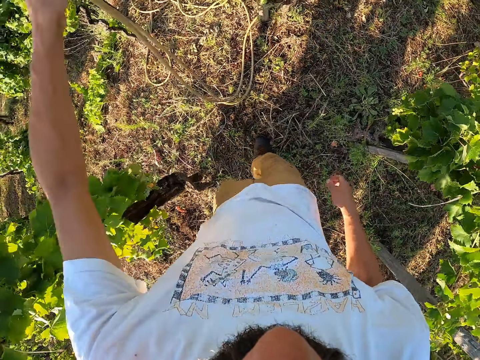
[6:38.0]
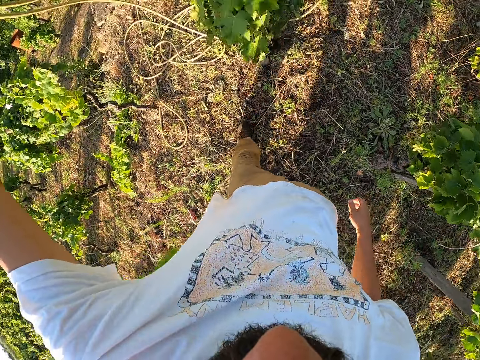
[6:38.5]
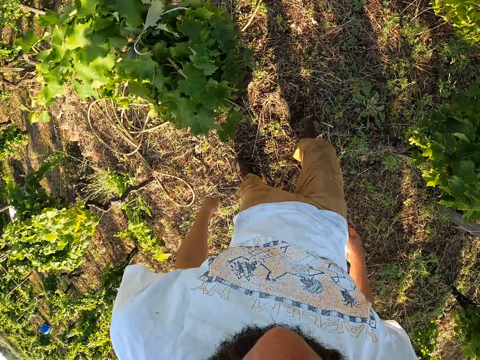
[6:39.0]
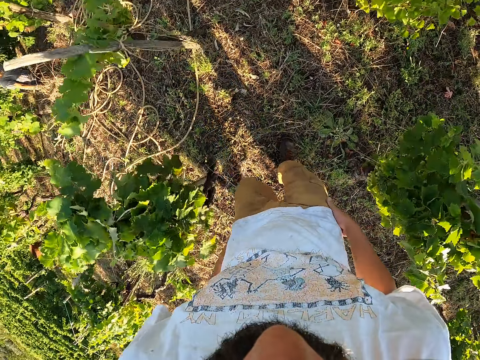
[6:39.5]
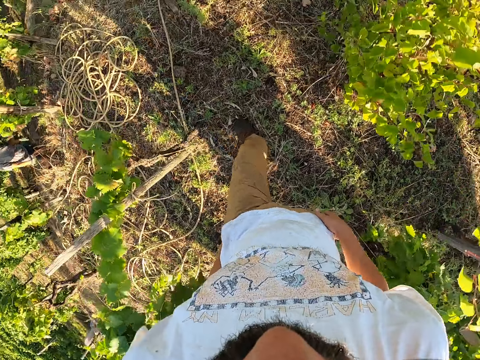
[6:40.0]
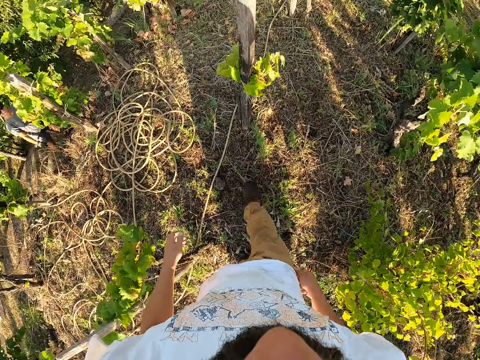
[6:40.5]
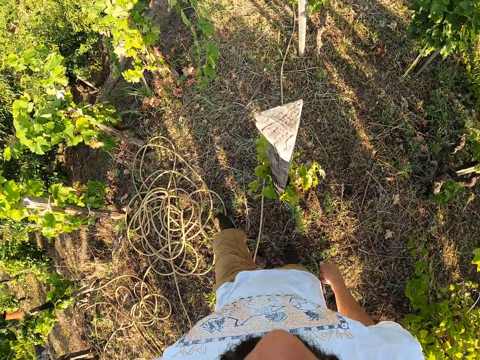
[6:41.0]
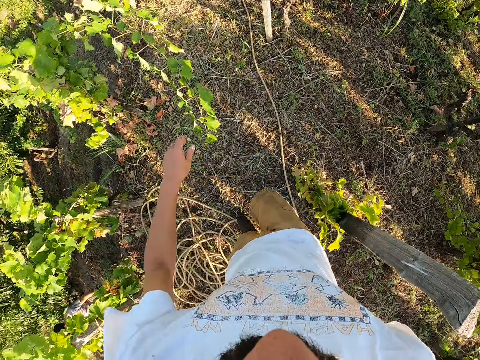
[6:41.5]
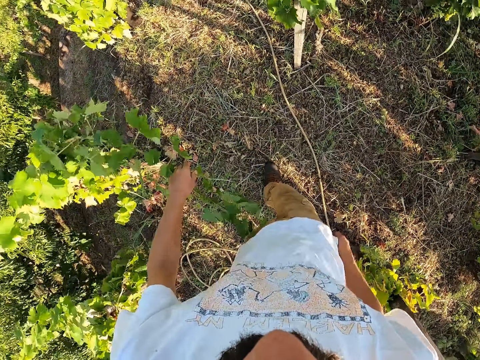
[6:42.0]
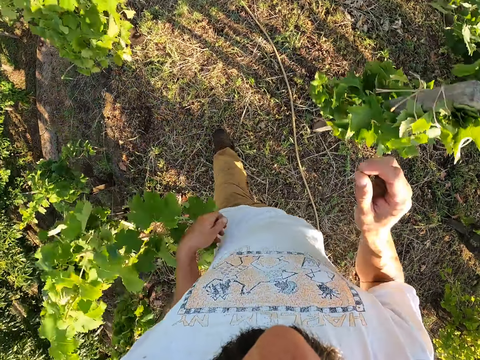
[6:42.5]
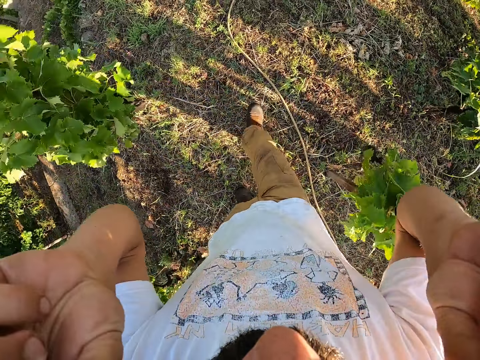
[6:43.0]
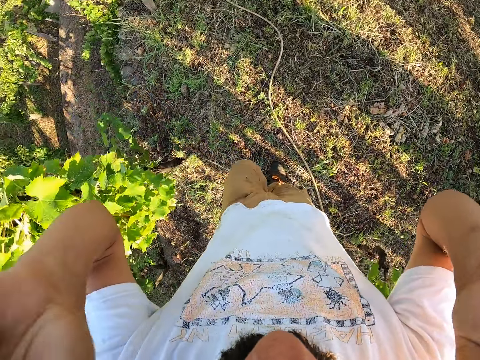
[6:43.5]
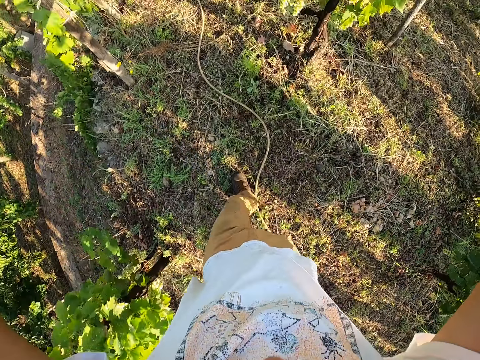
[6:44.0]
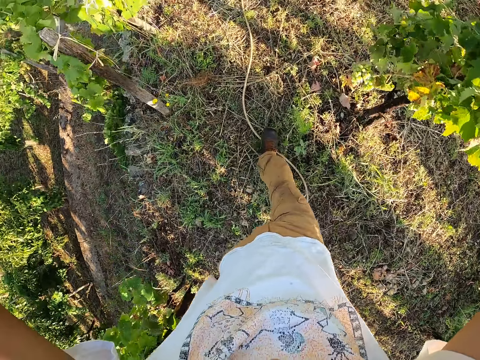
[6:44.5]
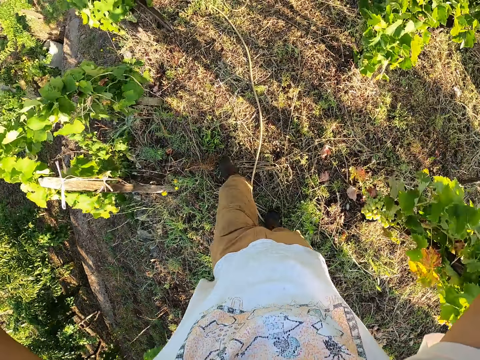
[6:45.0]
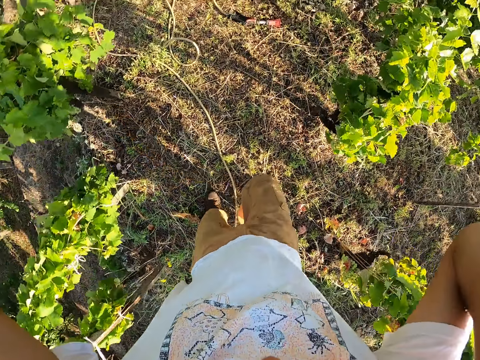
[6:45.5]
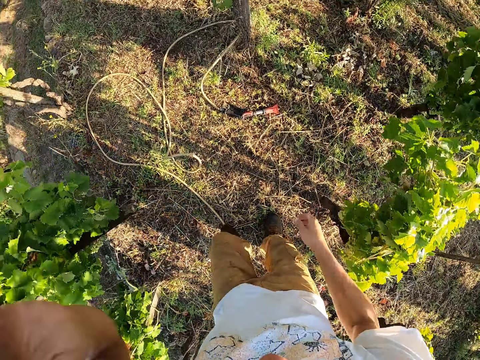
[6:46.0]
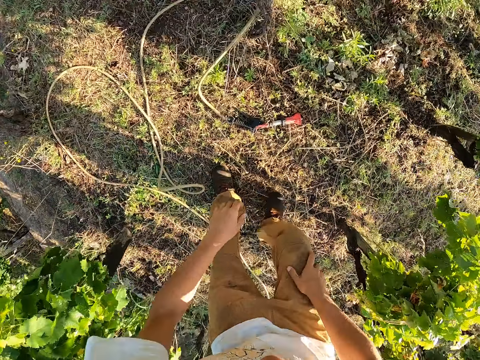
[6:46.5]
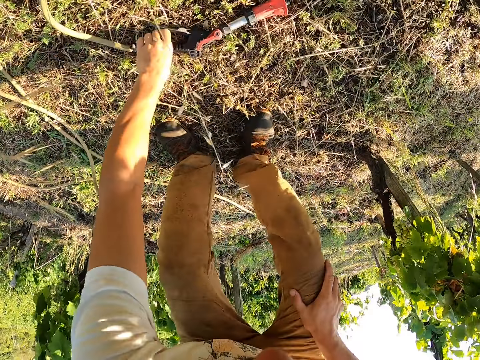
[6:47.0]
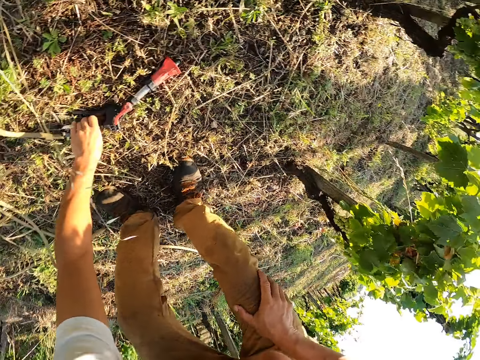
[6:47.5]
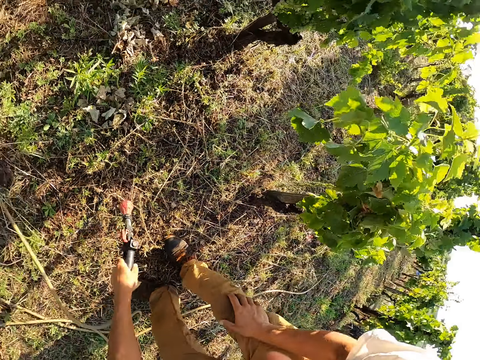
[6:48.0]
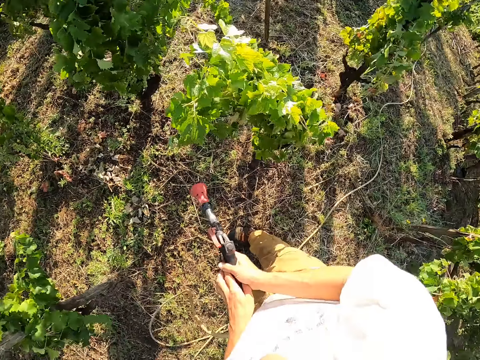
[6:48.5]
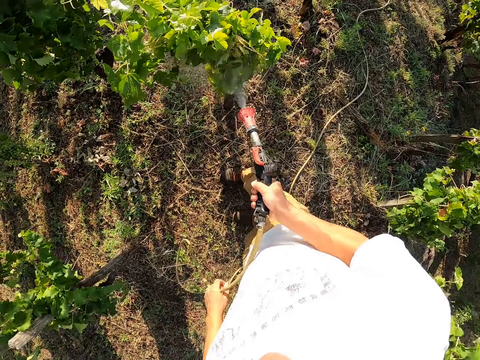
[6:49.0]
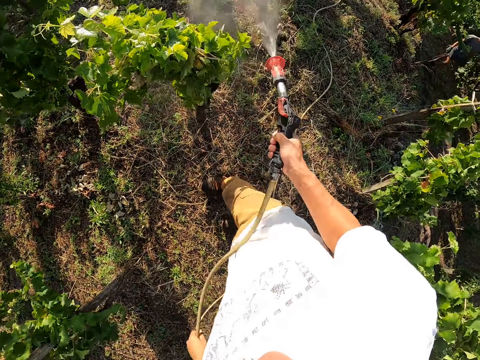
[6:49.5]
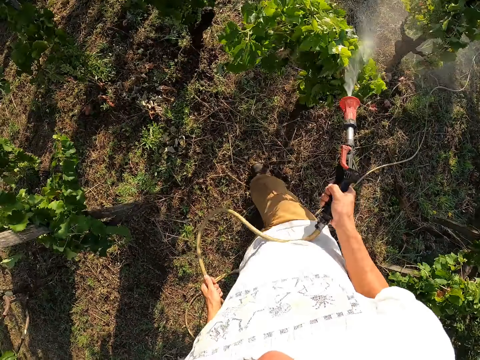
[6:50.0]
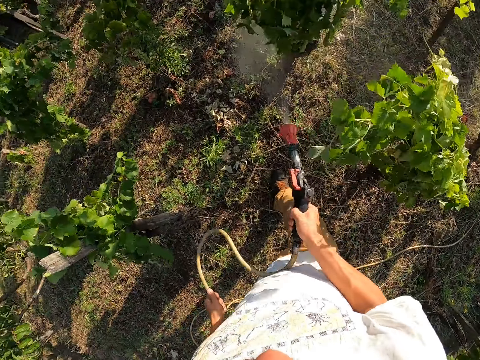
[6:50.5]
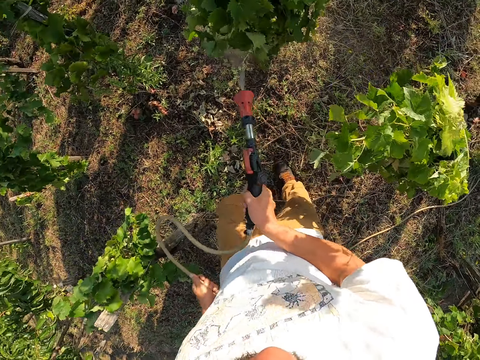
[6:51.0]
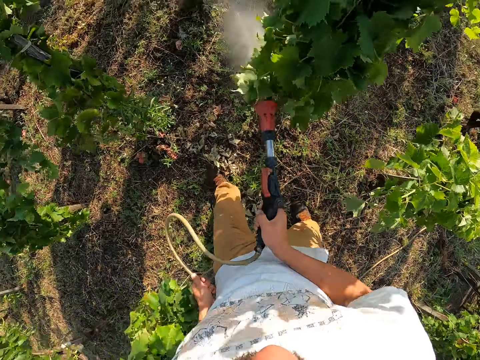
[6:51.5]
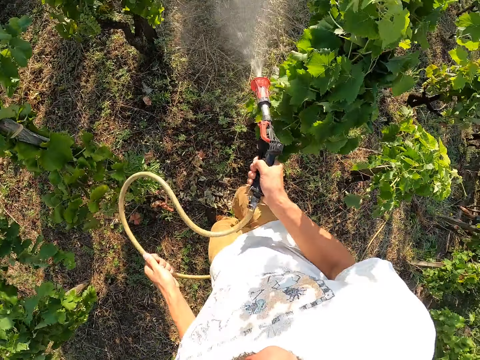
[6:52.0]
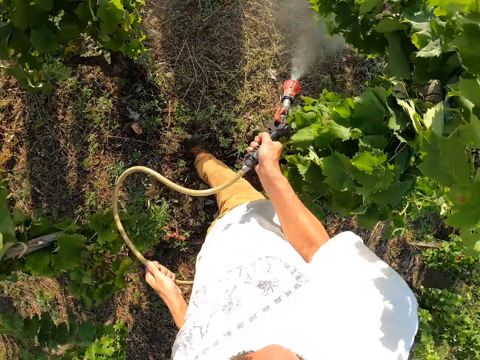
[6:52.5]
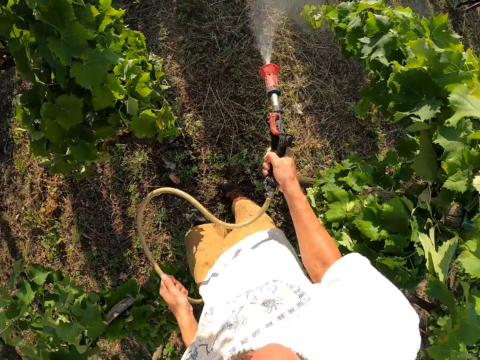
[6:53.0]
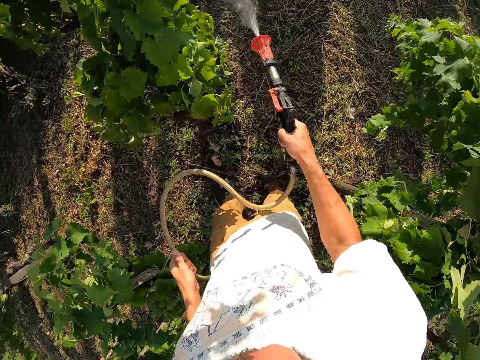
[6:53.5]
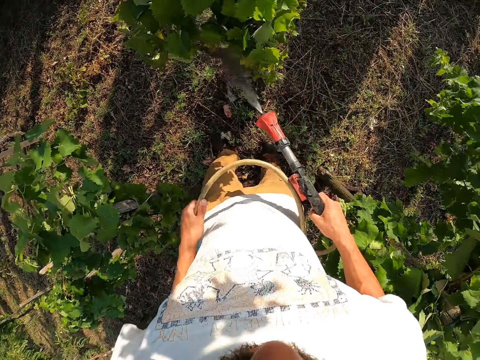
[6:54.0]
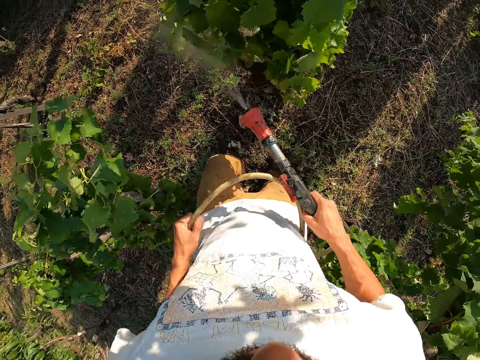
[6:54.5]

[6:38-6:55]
The camera wearer passes the hose to his left hand. He walks around the flower. He drops the hose on his left hand. He pats the flower with his left backhand. He touches his head. He adjusts the camera on his head. He picks up the hose or garden hose nozzle sprayer with his left hand from the ground. He passes the hose to his right hand. He sprays the plant with the garden hose nozzle sprayer. He holds the hose with his left hand. He pulls the hose pipe.

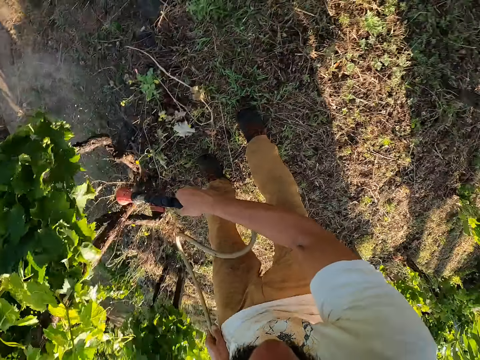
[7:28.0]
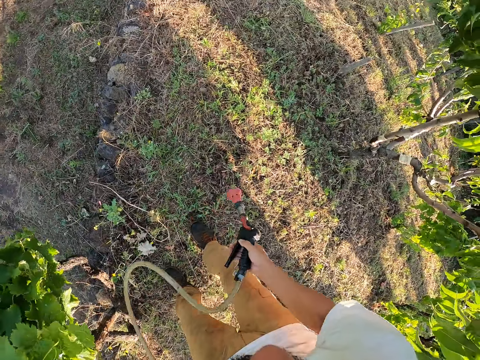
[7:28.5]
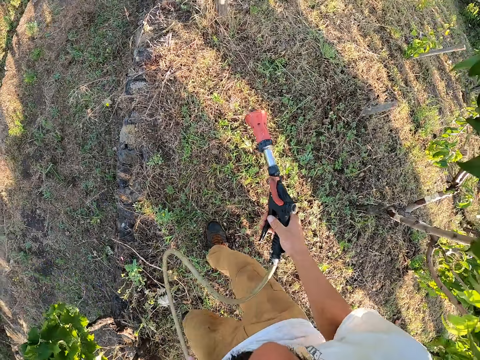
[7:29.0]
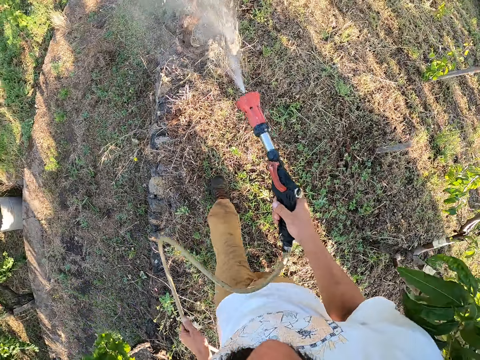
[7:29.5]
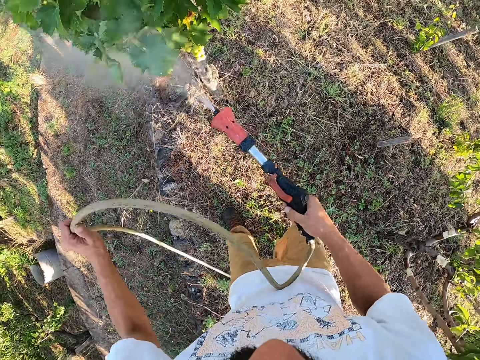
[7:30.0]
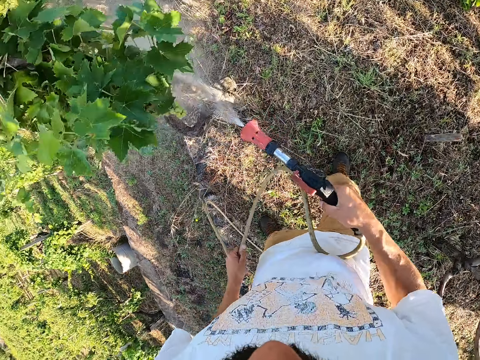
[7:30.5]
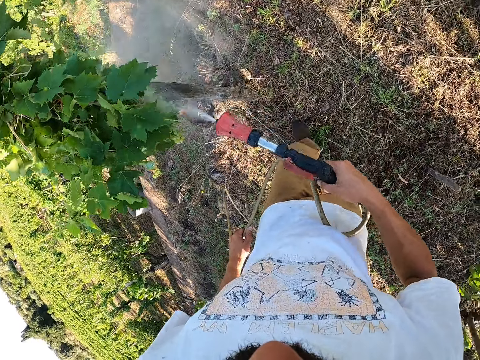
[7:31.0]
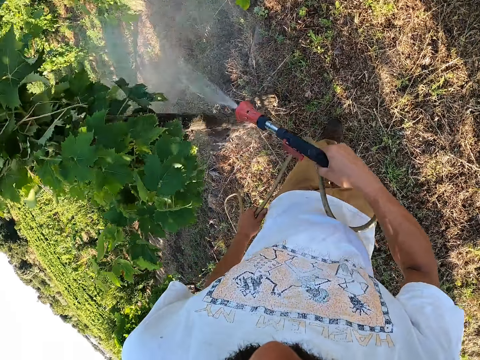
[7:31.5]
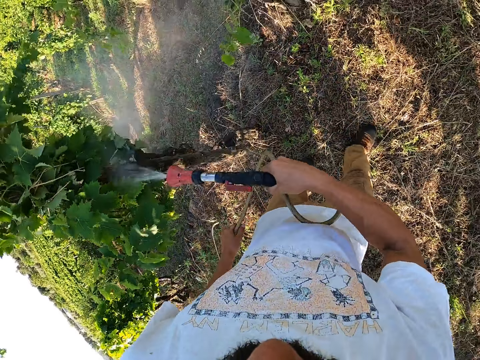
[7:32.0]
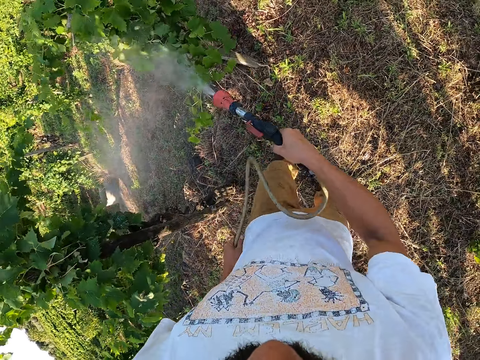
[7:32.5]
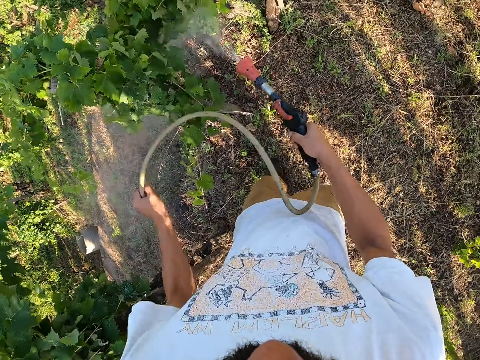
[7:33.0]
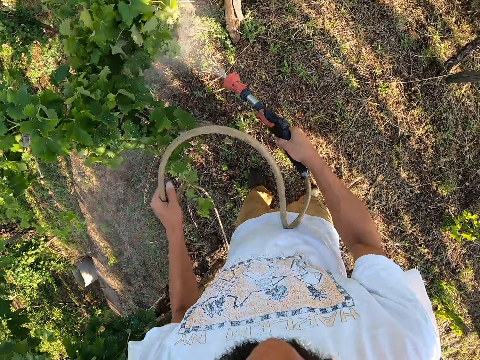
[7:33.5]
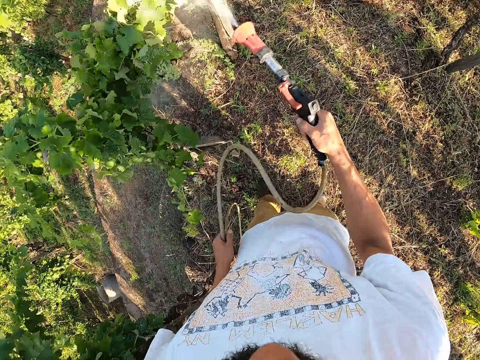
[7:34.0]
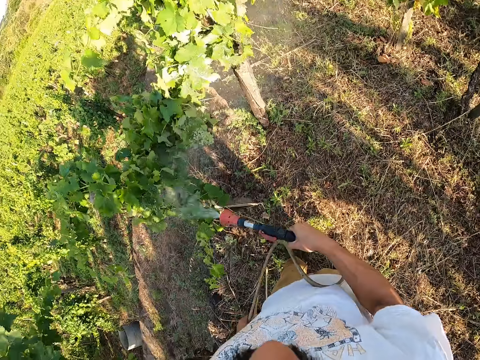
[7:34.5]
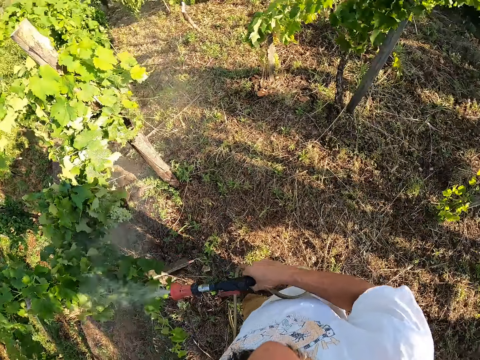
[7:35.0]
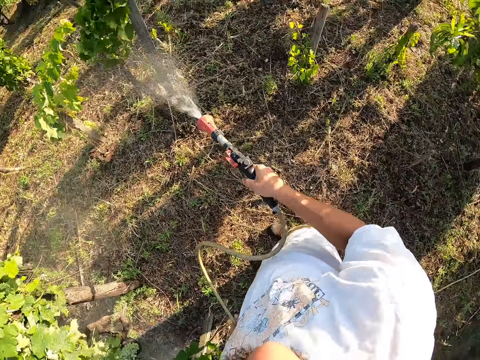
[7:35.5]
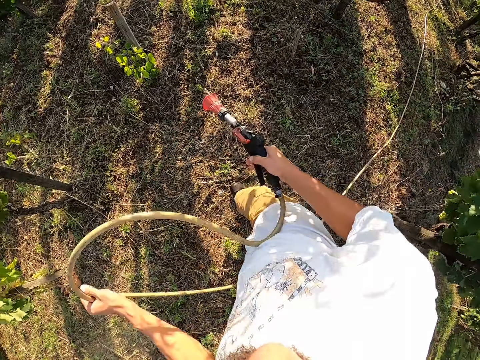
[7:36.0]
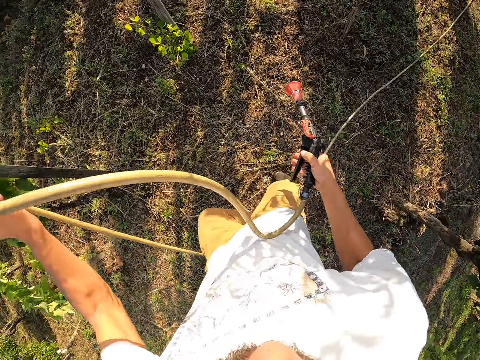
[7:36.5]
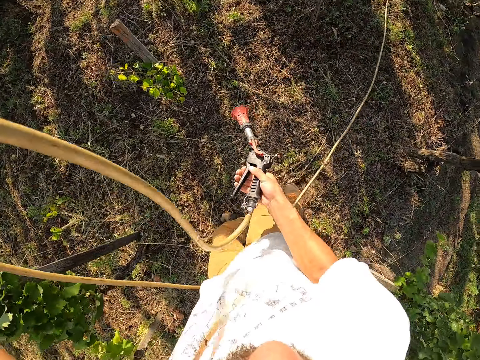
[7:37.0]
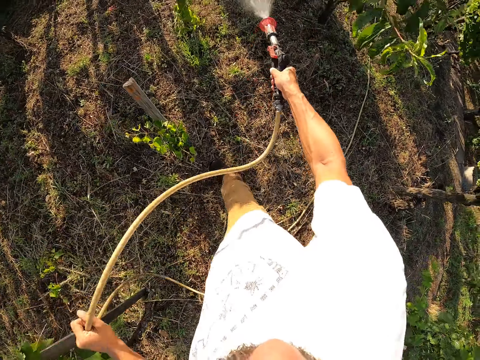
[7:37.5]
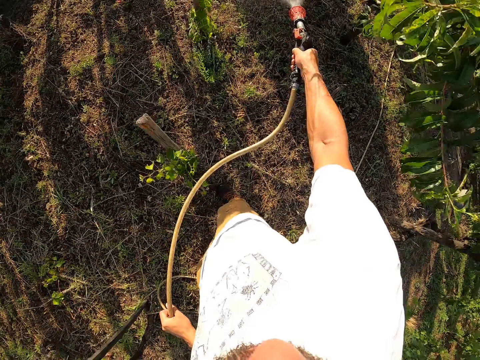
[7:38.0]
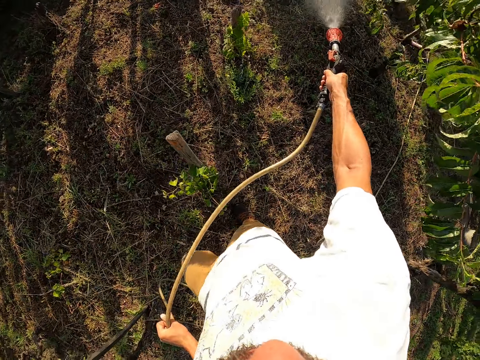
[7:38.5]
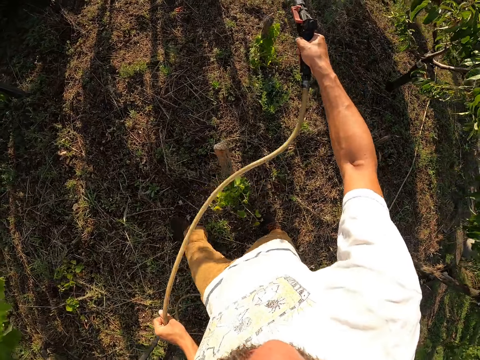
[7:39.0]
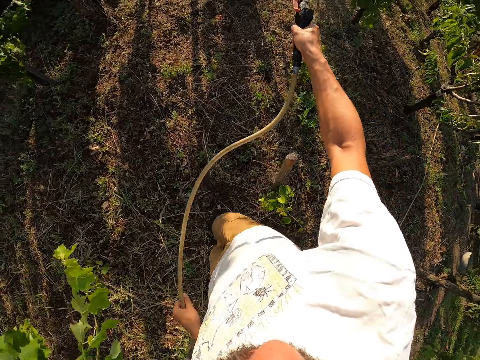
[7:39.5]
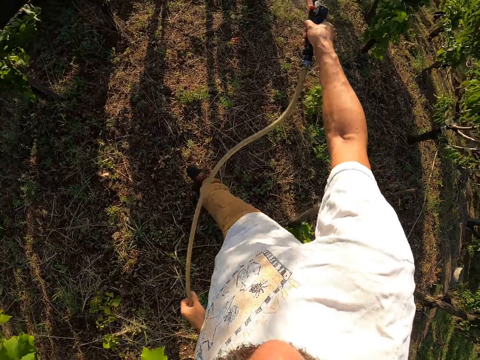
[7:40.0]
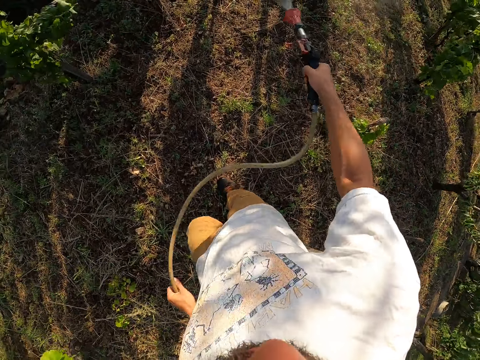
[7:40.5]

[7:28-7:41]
The camera wearer sprays the plant with a garden hose nozzle sprayer. He pulls the hose forward with his left hand. He pulls the hose pipe repeatedly. He sprays the plant with the garden hose nozzle sprayer again.
